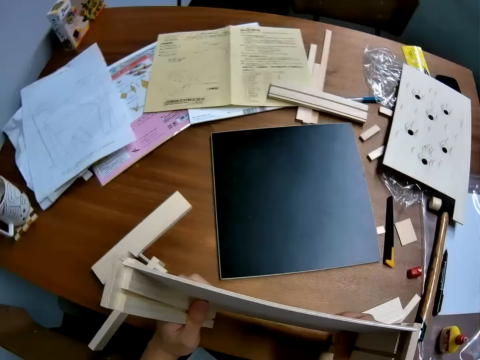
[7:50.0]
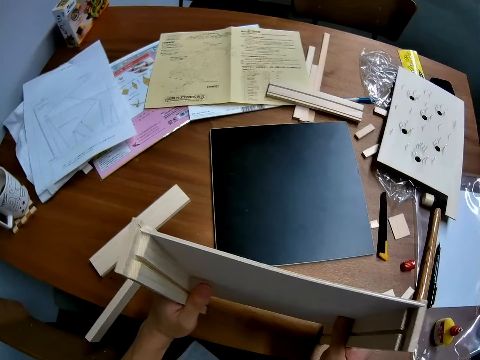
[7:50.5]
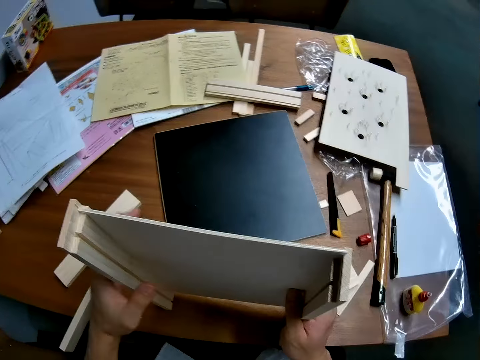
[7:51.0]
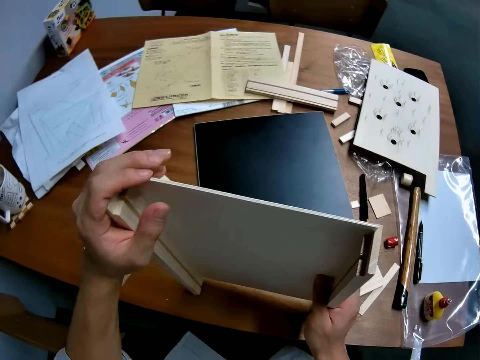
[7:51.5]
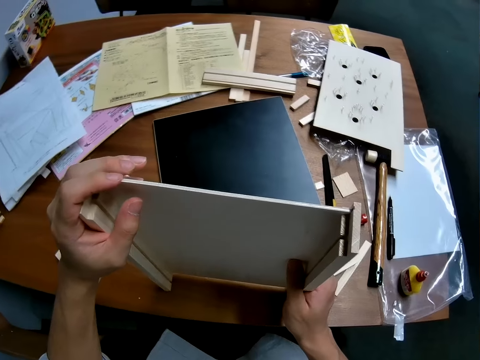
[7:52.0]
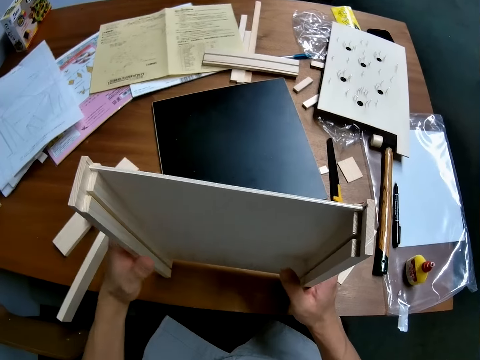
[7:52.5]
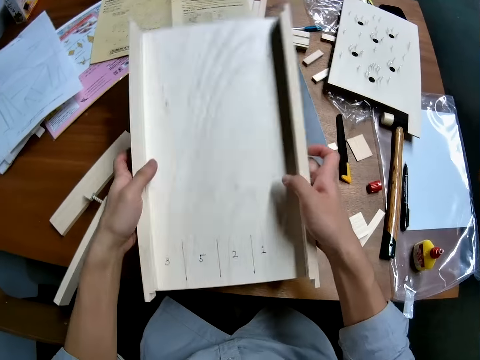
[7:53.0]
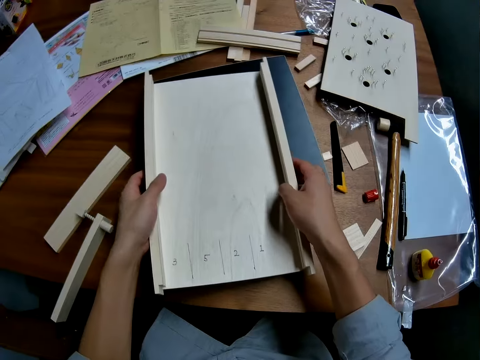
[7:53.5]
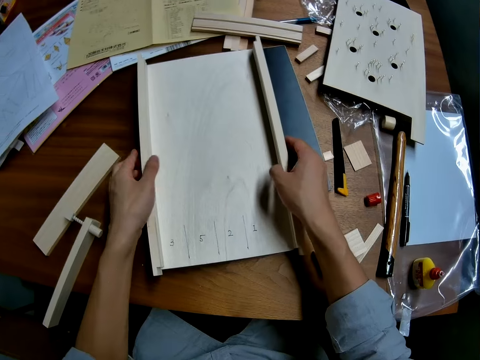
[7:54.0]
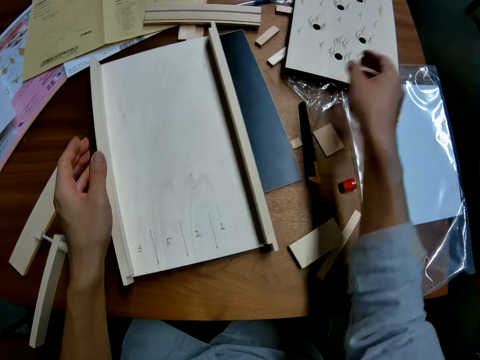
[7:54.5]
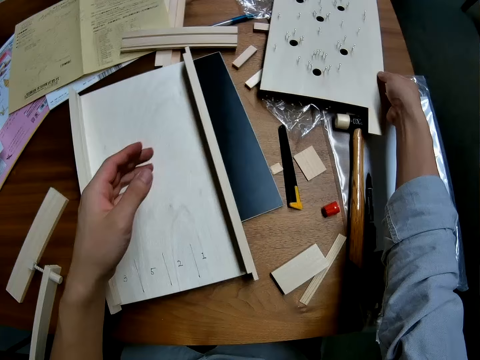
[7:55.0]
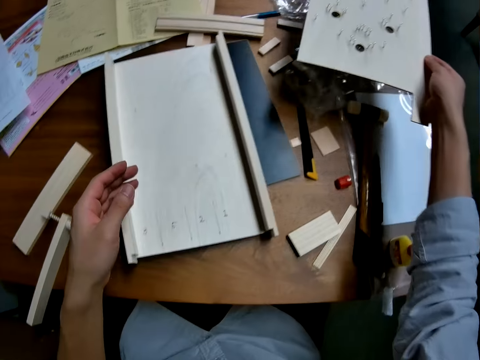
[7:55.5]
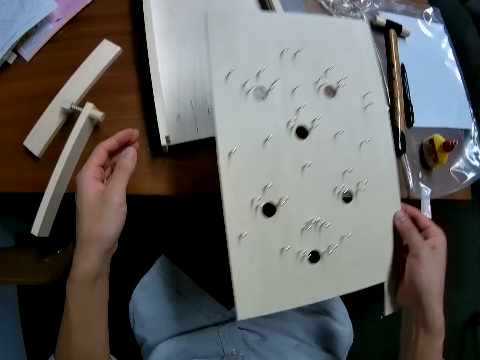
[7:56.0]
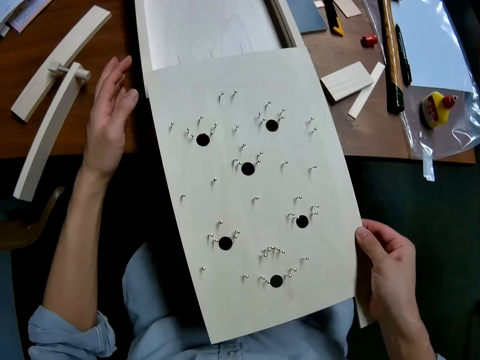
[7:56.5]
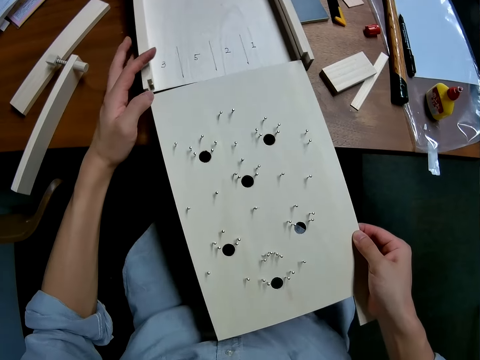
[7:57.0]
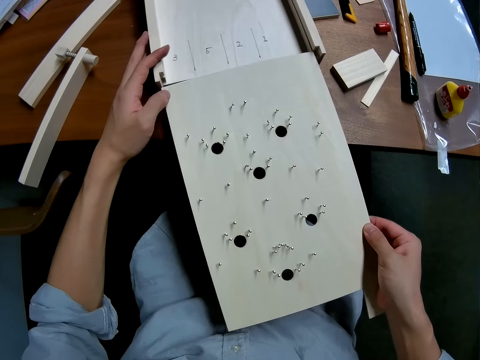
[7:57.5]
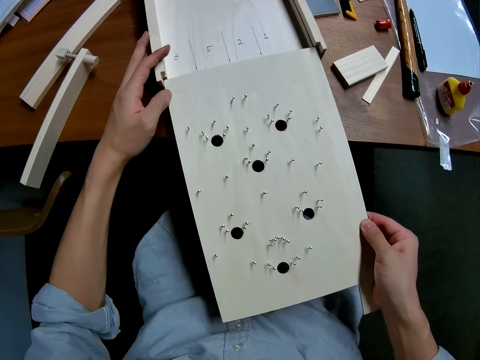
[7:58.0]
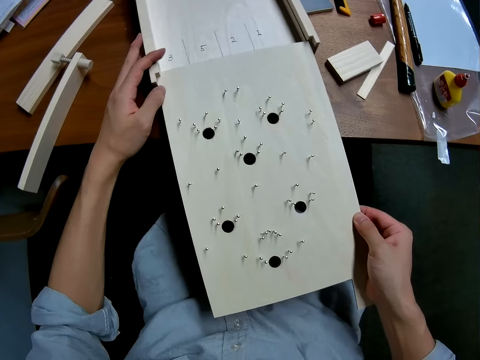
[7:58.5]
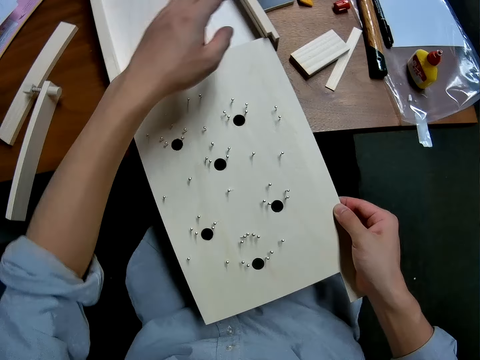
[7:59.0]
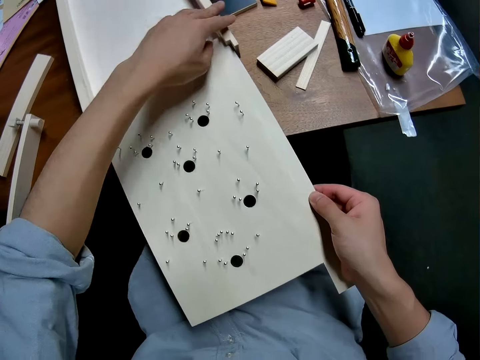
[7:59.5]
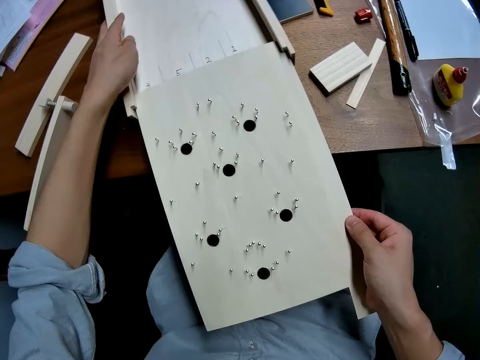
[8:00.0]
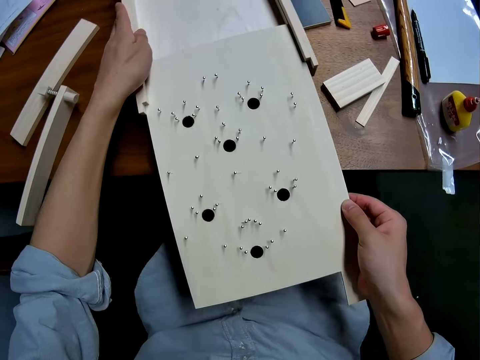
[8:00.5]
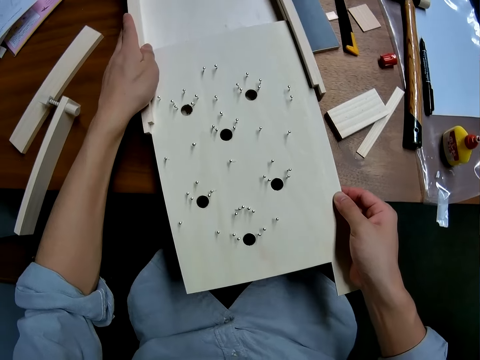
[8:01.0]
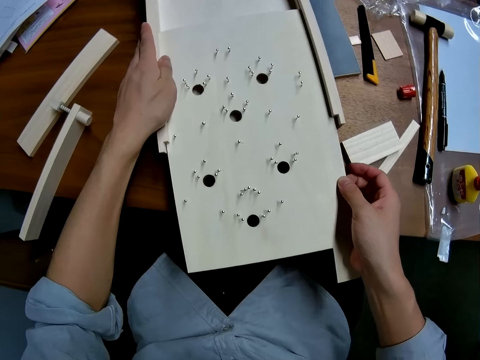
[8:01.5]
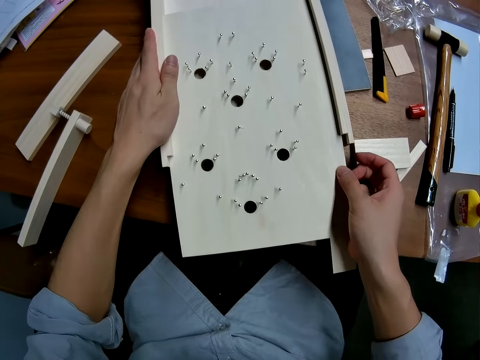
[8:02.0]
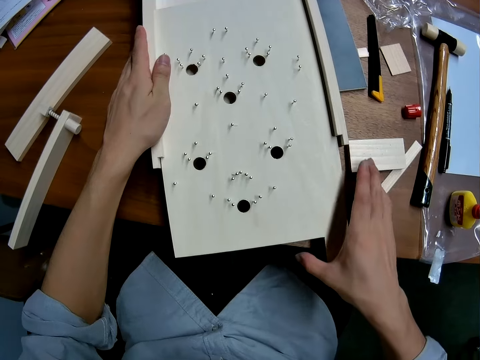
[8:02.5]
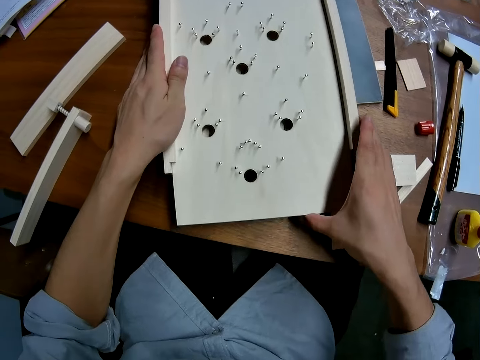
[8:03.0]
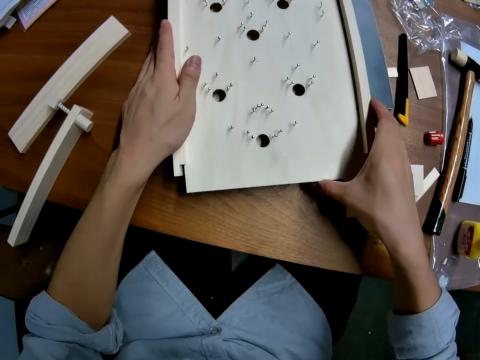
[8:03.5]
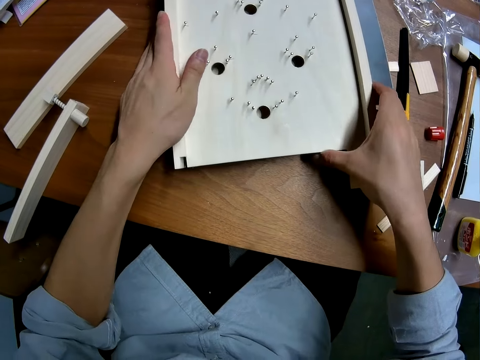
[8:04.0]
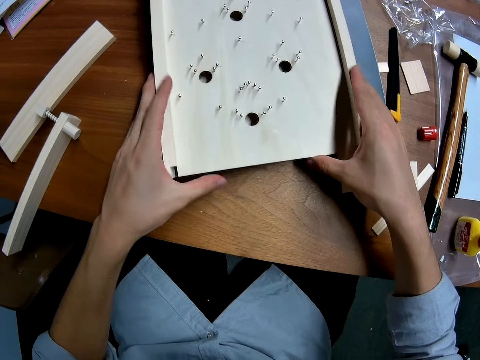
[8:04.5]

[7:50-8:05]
The camera wearer stares at the woodcraft. He puts his left hand at the top of the craft. He lays the craft on the table. He takes the plank on the table with his right hand. He picks up the woodcraft. He fixes the woodcraft. He slides the plank in-between the wood casings of the craft.

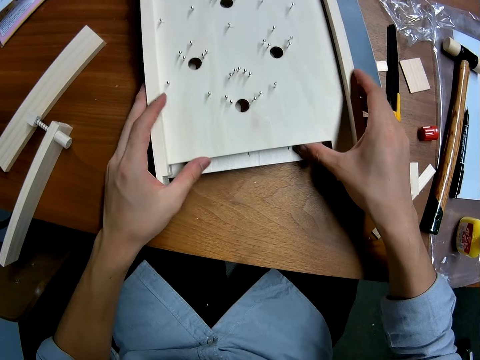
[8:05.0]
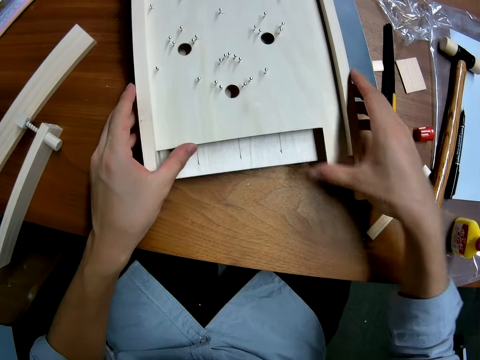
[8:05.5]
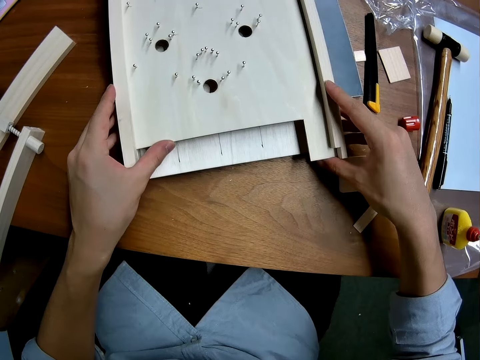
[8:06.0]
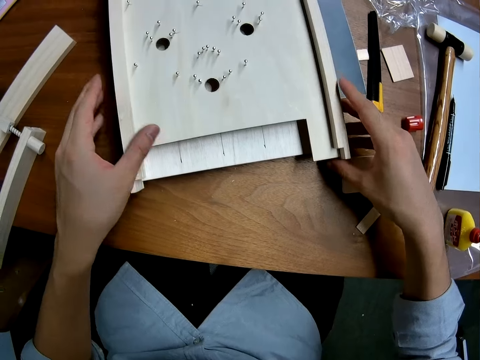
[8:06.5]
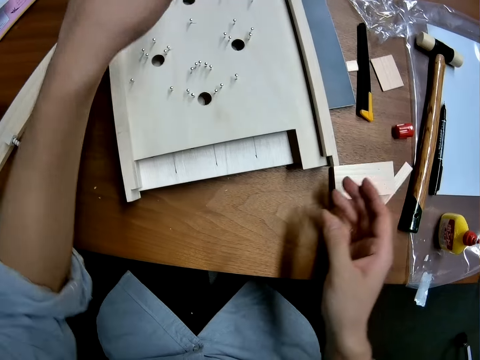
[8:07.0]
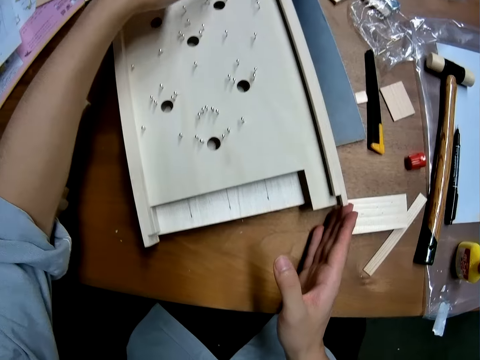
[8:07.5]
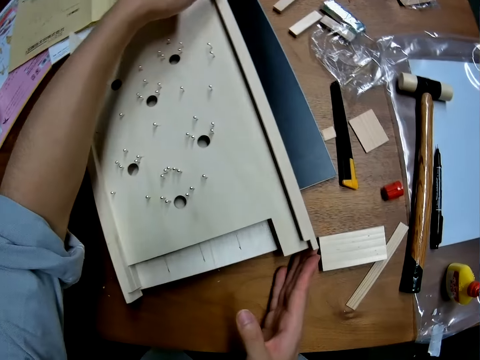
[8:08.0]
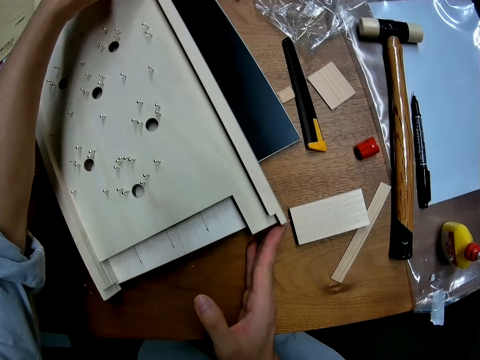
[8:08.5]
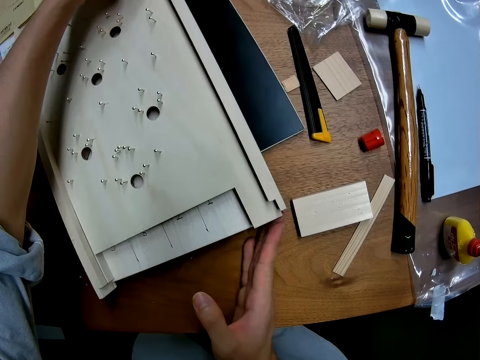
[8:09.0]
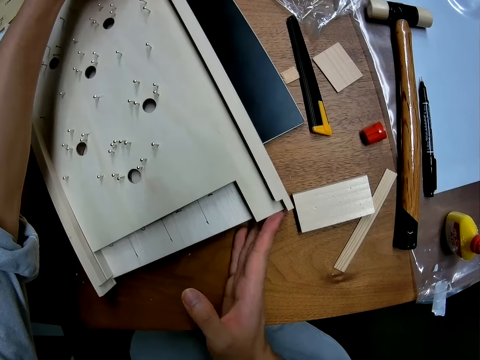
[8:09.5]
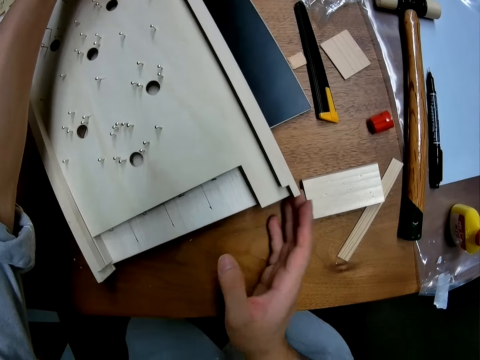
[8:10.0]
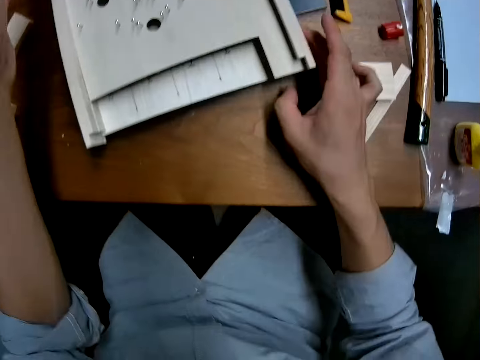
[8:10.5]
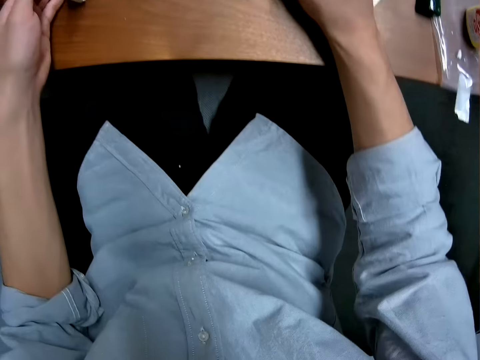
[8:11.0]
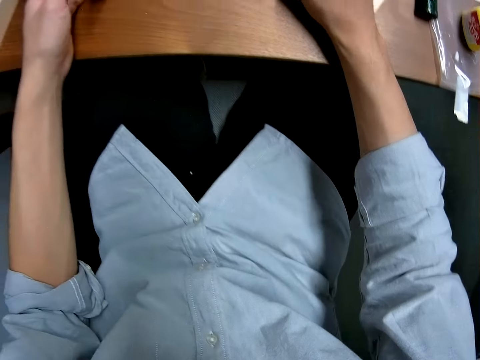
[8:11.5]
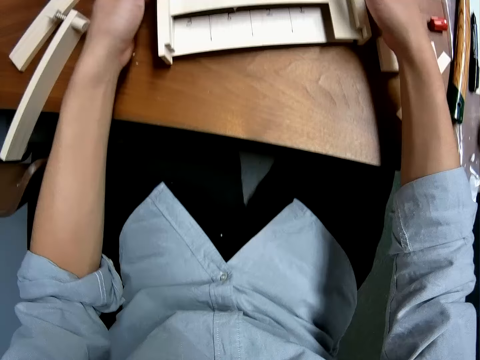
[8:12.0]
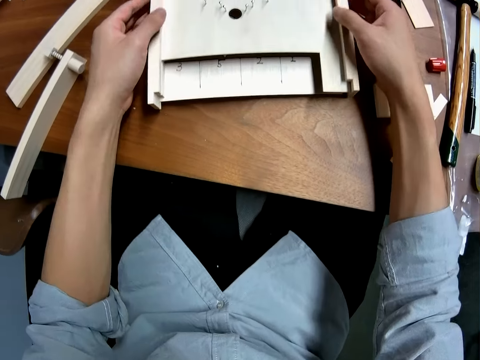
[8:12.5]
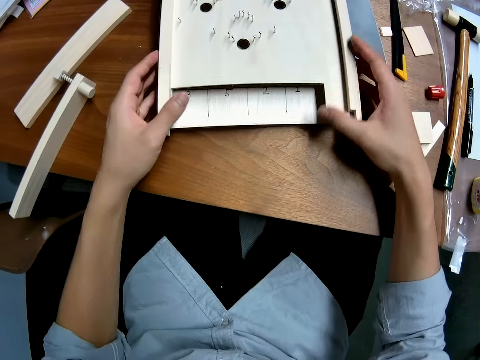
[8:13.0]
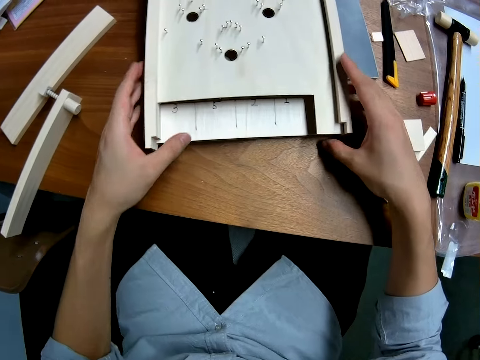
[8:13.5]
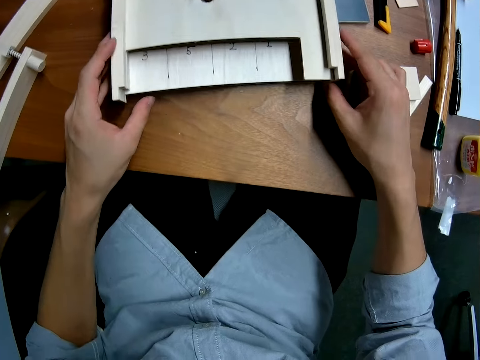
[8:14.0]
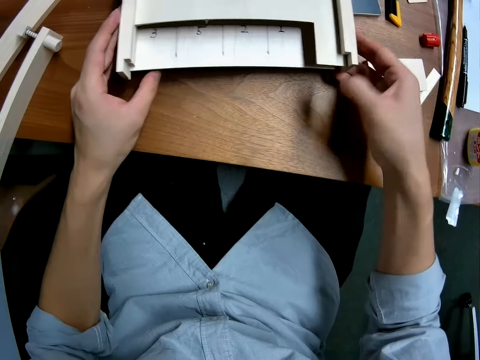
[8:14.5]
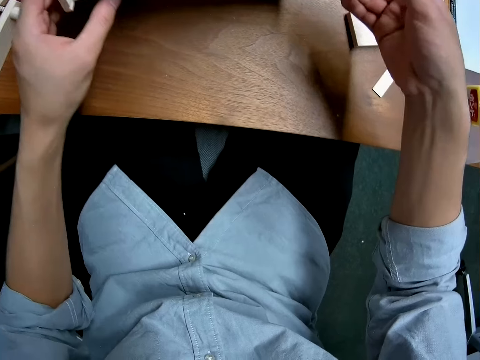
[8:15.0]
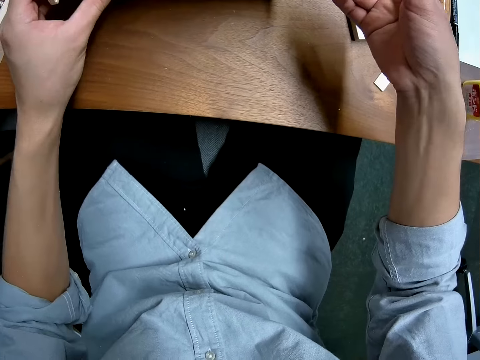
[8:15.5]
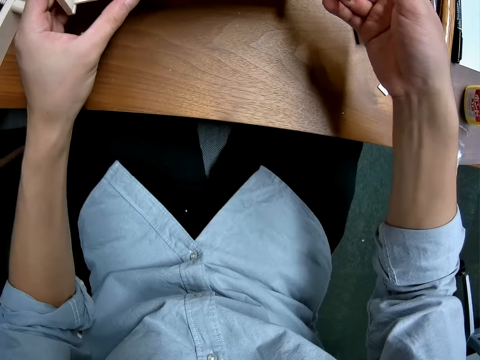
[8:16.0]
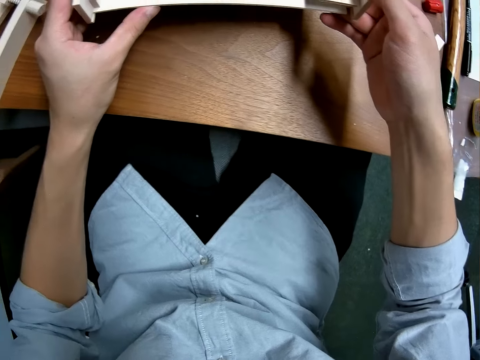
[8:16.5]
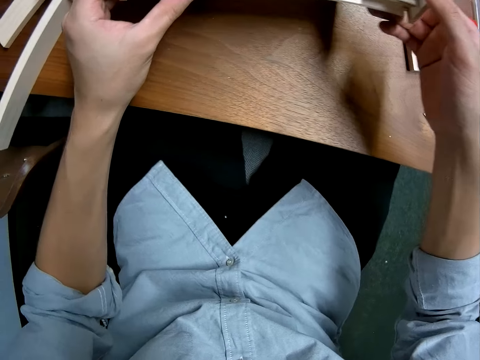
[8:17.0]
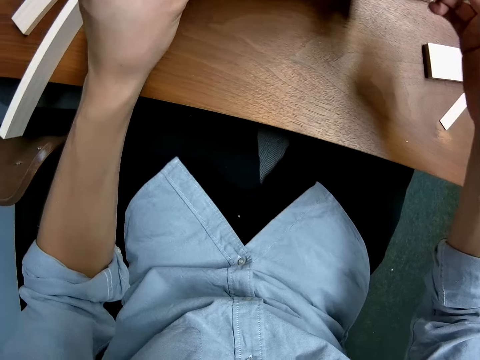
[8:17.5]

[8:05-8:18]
The camera wearer adjusts the craft with his hands. He lifts the bottom of the craft from the table with both hands.
